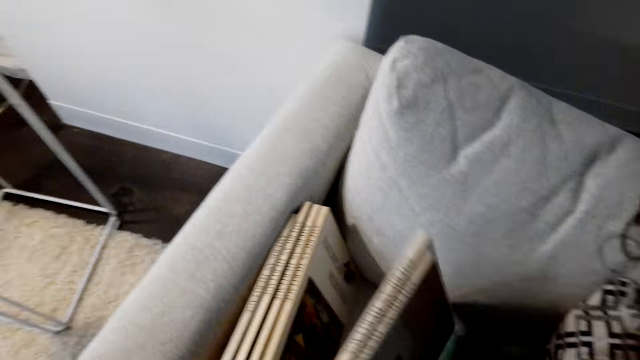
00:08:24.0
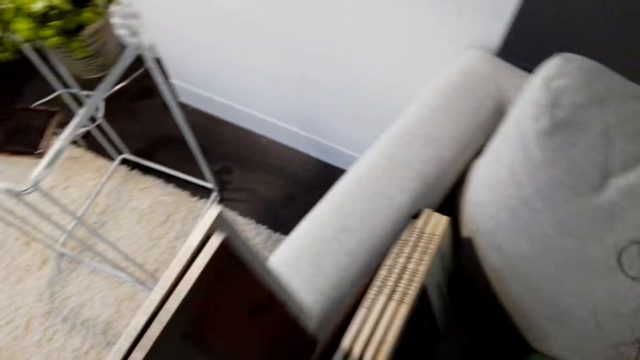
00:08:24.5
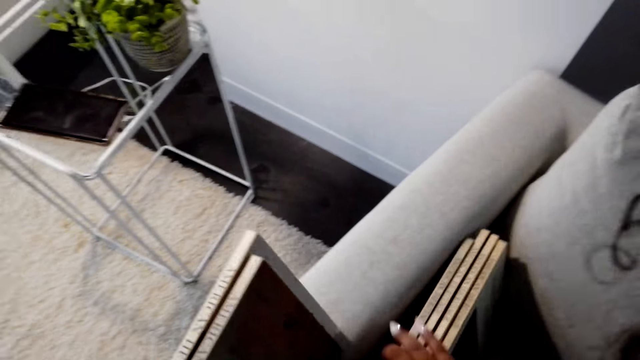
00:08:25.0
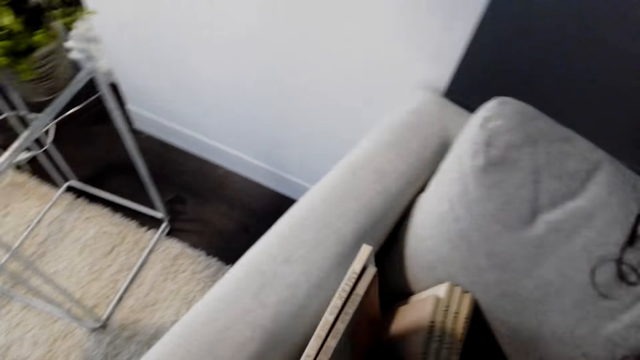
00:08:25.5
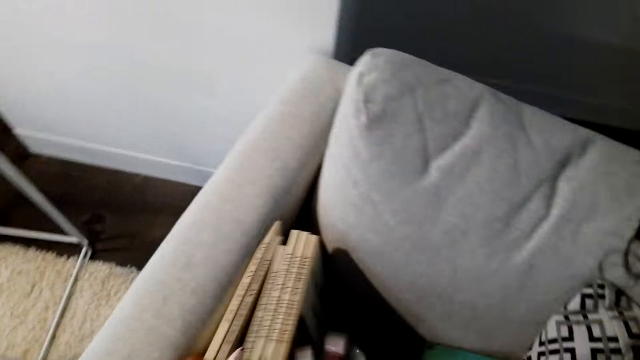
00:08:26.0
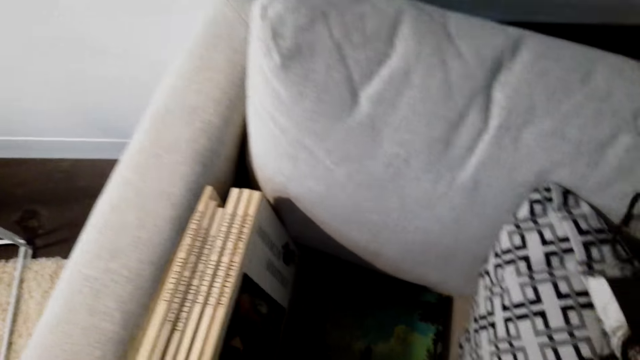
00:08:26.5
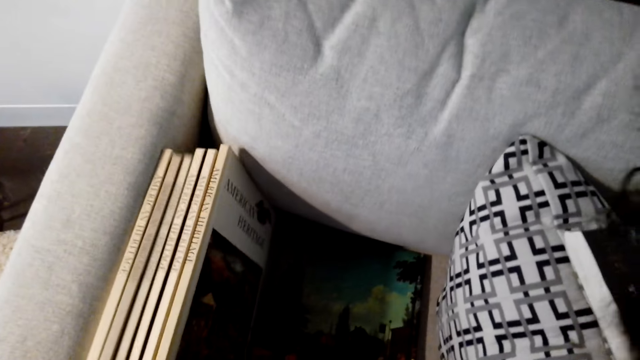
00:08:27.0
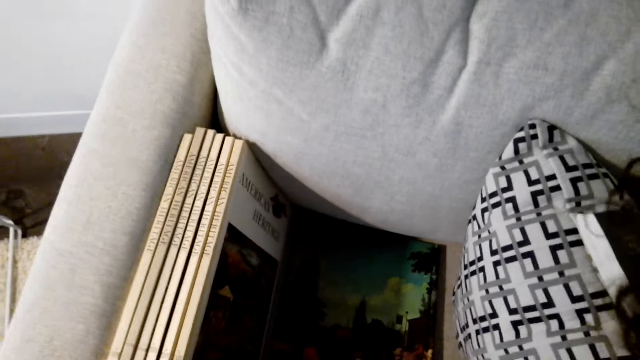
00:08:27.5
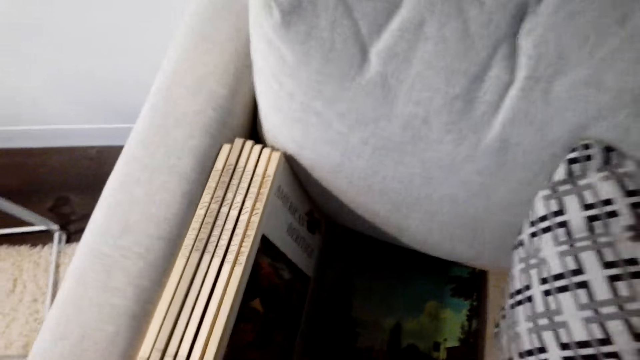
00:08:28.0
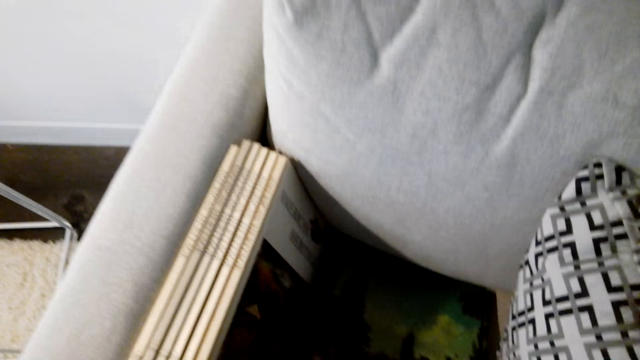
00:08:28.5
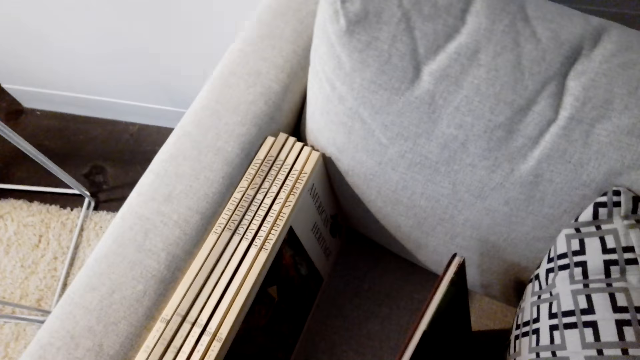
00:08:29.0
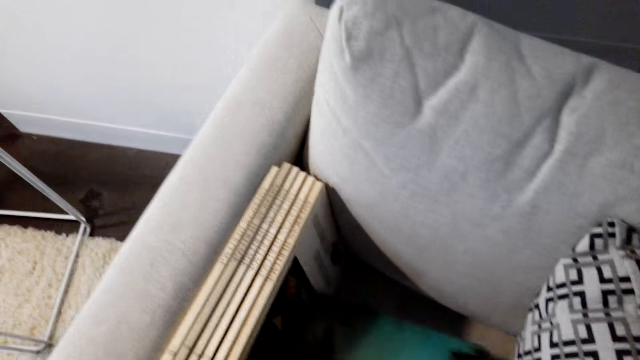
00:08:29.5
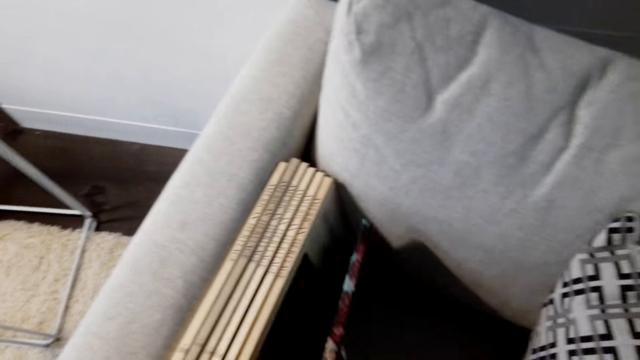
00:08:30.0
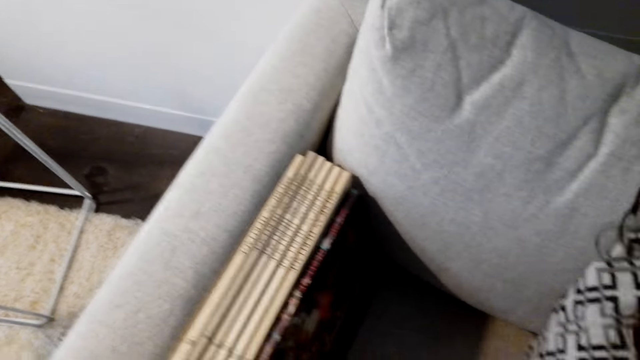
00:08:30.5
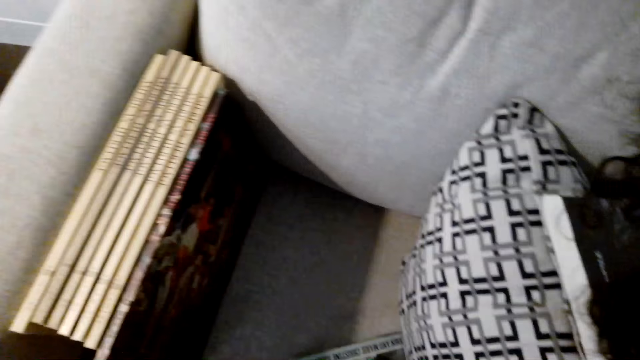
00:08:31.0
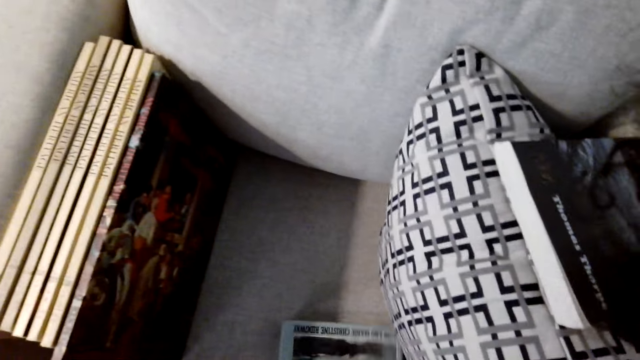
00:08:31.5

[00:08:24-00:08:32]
The camera wearer arranges the books on the chair.

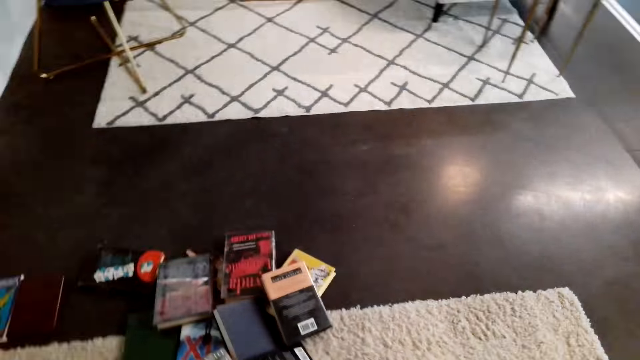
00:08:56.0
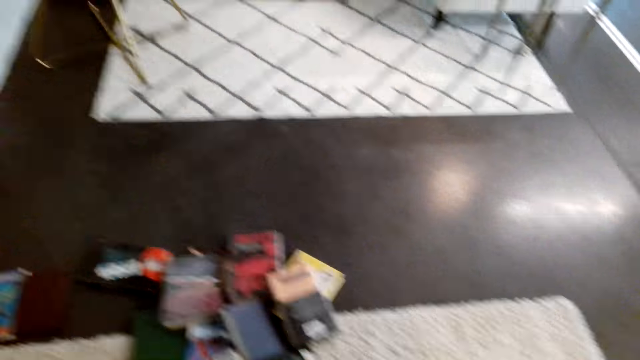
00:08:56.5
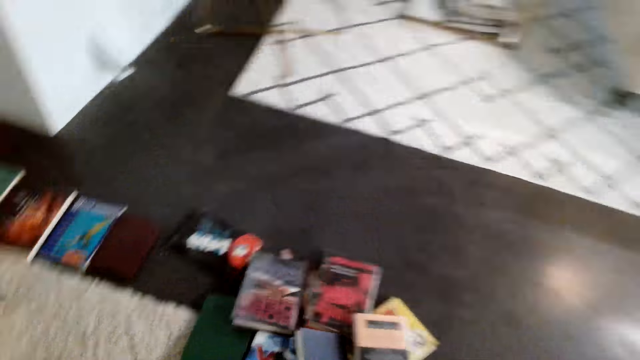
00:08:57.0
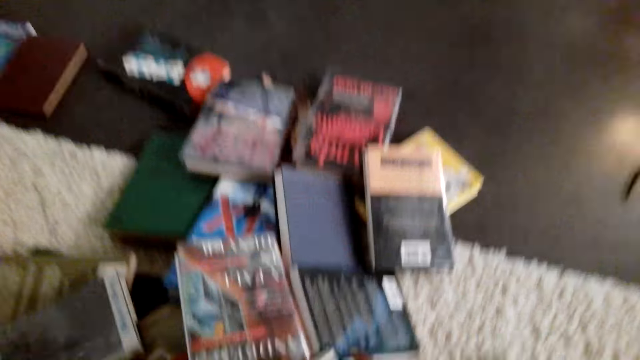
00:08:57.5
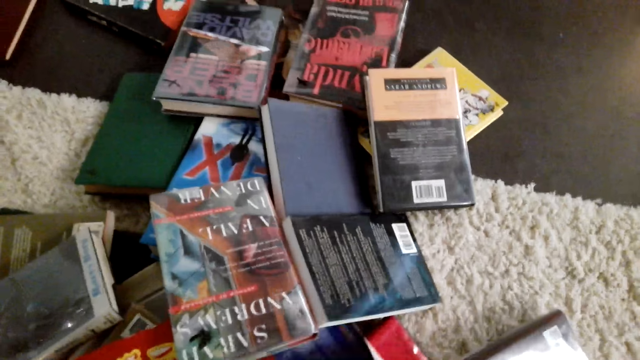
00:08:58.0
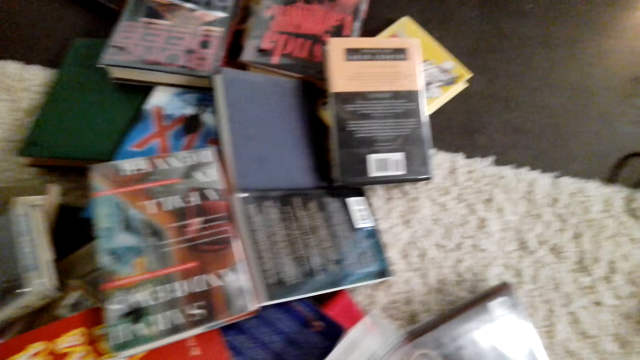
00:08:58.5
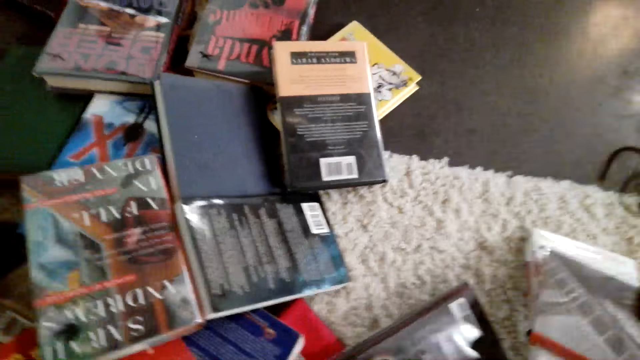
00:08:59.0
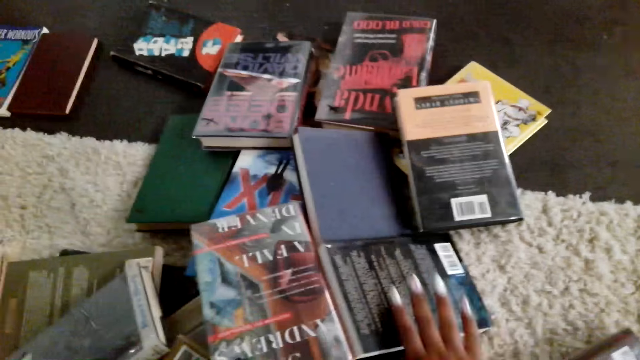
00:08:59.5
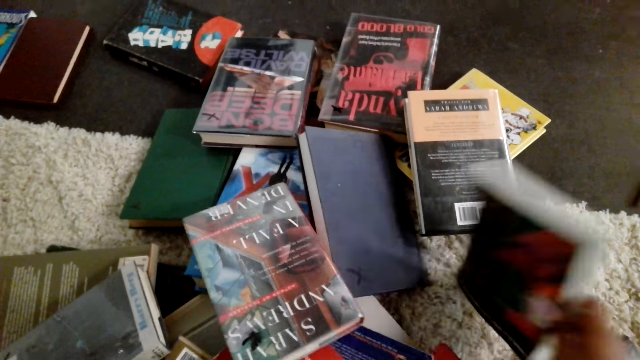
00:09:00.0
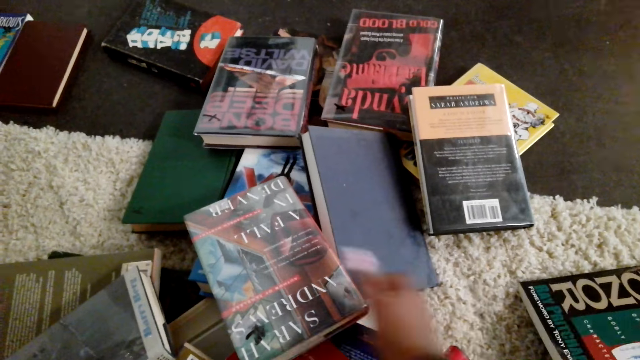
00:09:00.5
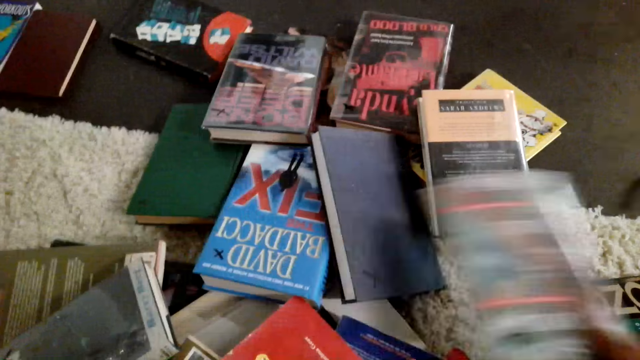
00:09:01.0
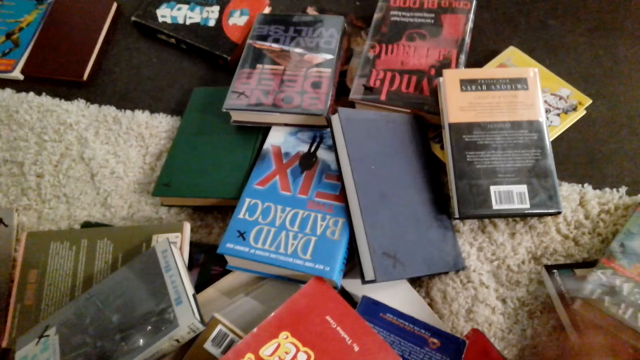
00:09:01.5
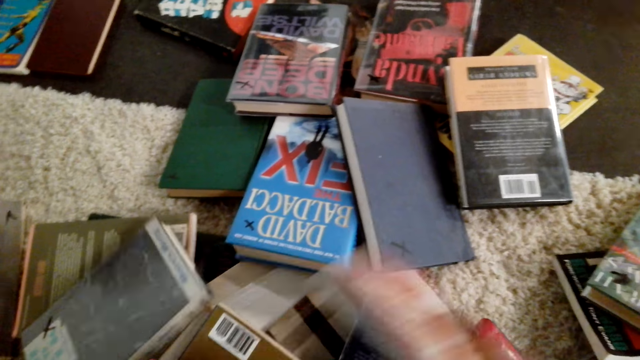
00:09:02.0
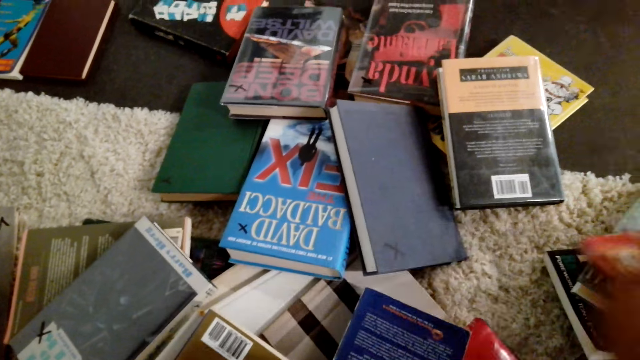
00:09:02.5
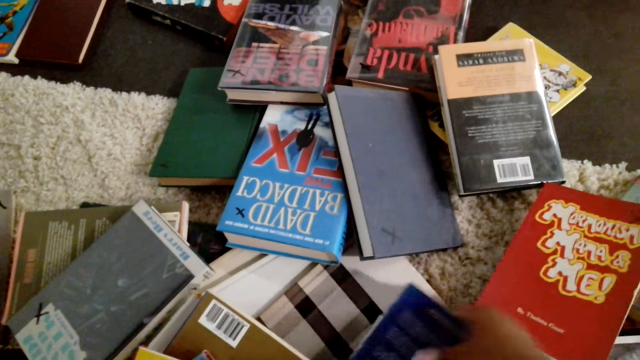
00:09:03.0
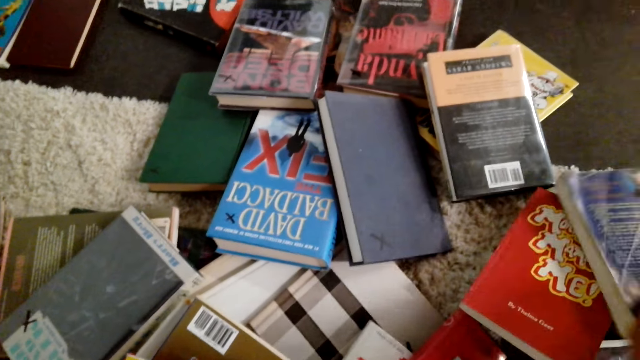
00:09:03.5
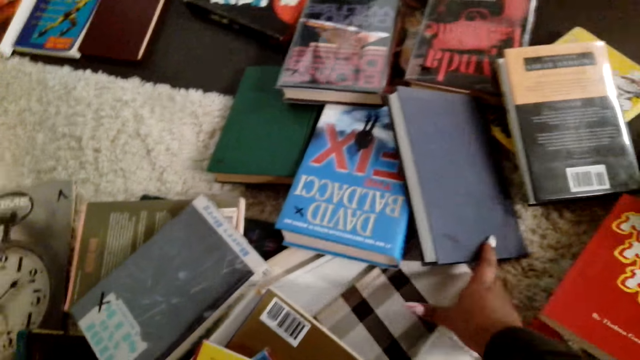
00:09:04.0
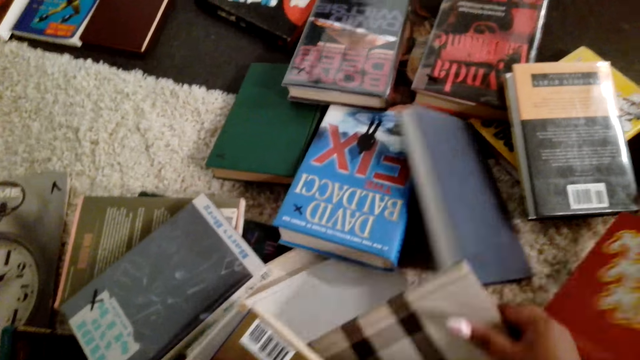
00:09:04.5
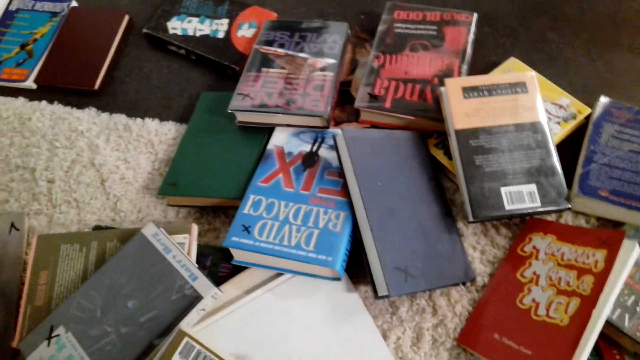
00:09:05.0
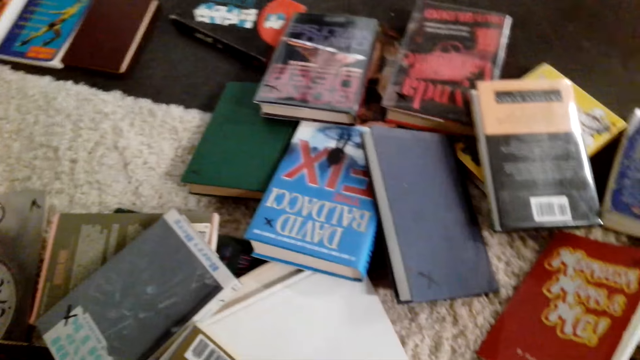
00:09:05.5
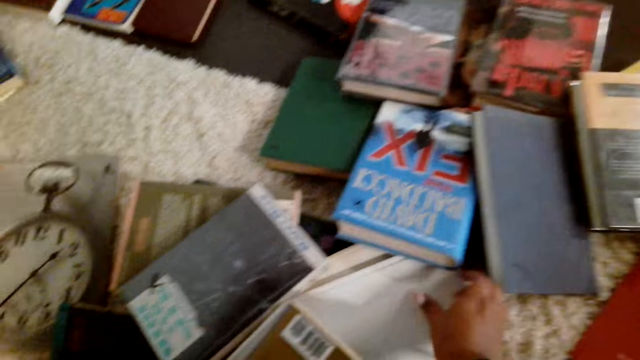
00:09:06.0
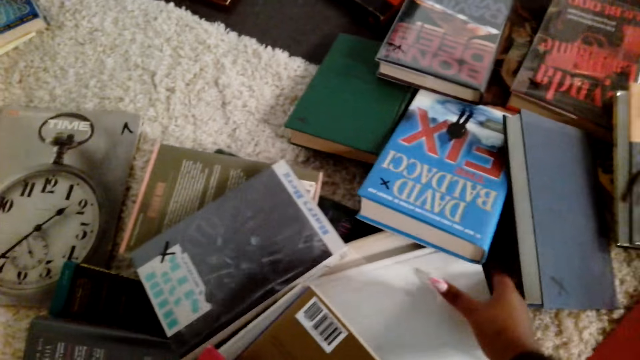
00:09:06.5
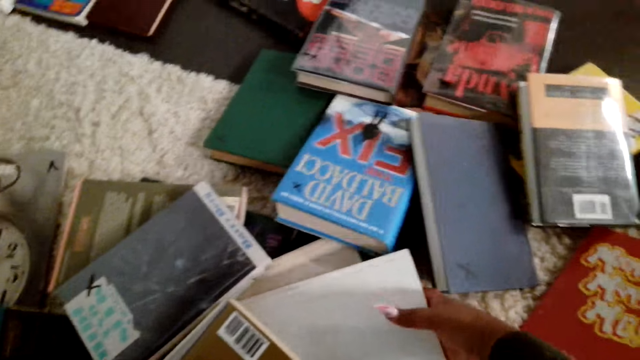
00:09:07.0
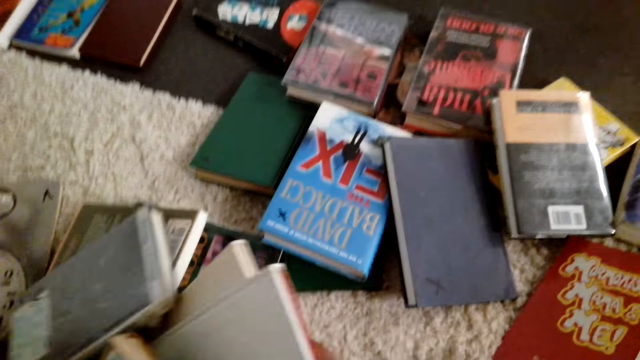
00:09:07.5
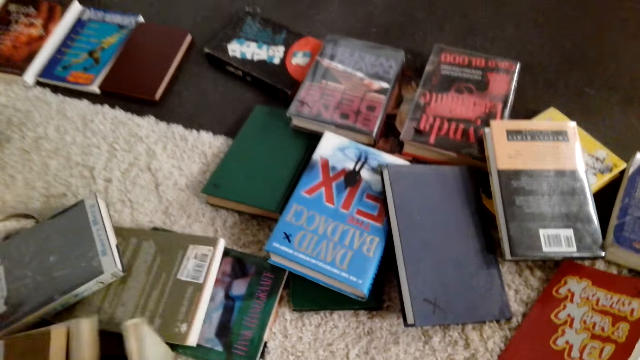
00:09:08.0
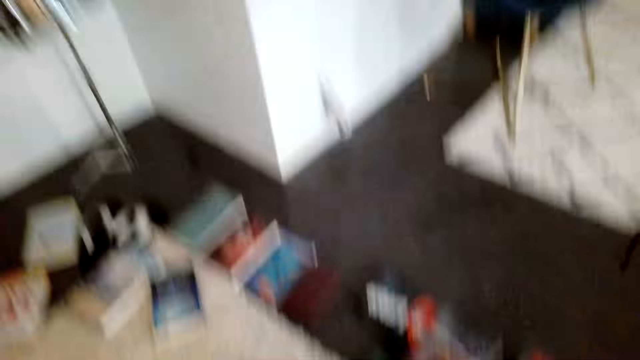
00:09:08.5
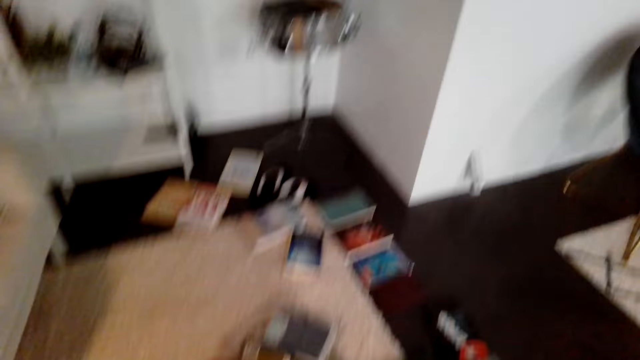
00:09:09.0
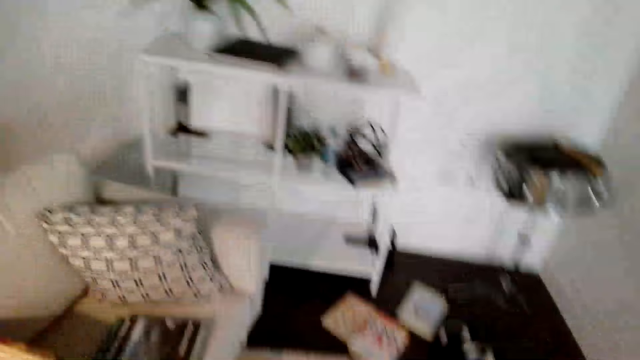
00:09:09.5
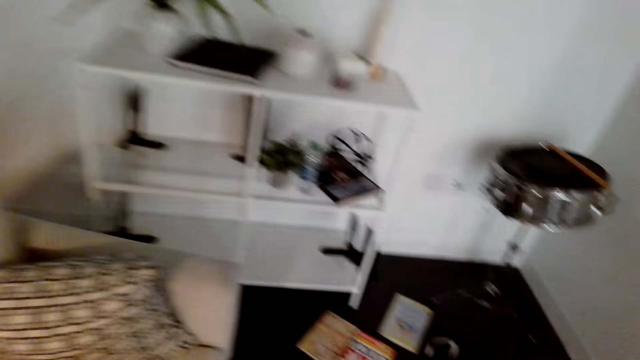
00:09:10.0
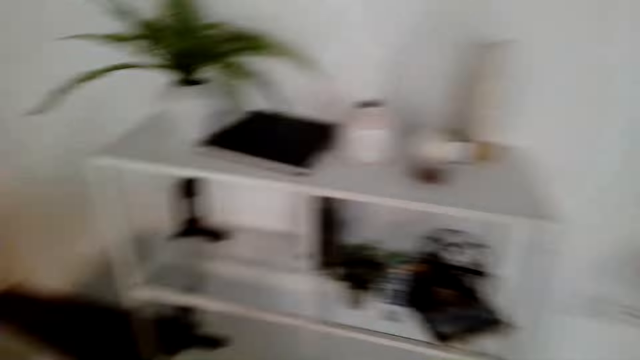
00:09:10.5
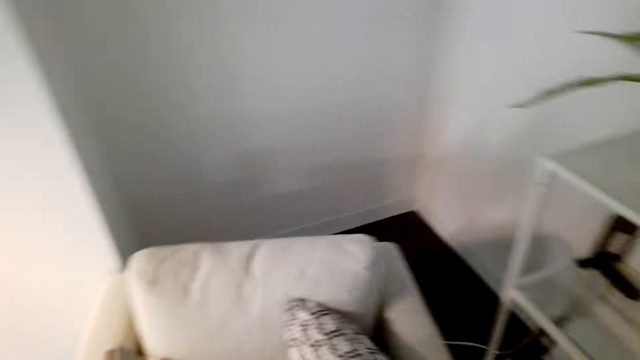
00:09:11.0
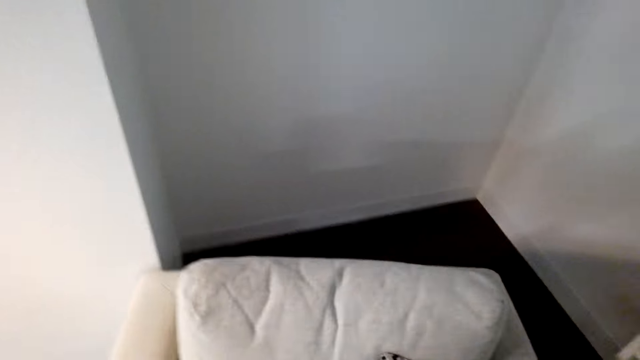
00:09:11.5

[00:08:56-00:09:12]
The camera wearer bends towards the floor. They pick a book from the floor. They arrange the books on the floor. They turn around the room and walk towards the chair.
